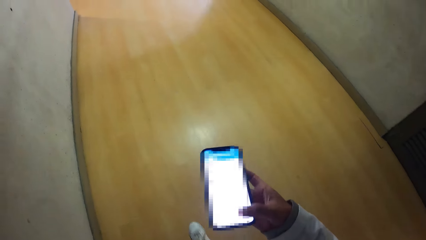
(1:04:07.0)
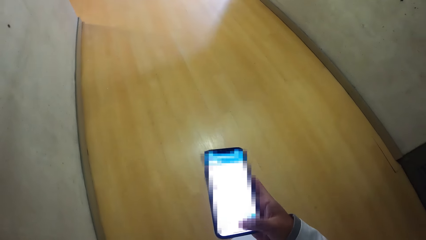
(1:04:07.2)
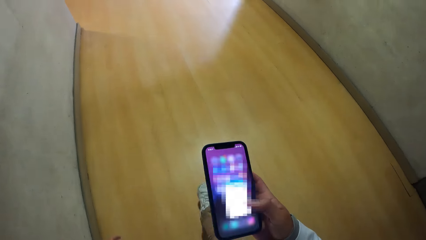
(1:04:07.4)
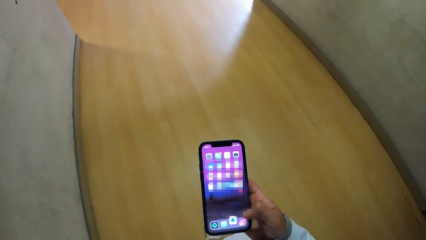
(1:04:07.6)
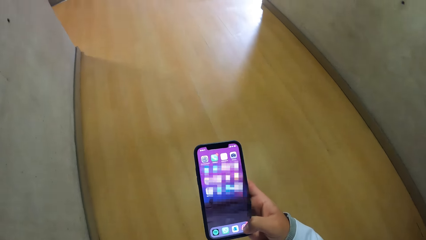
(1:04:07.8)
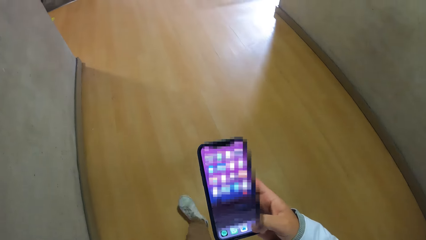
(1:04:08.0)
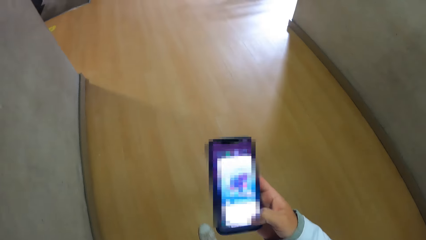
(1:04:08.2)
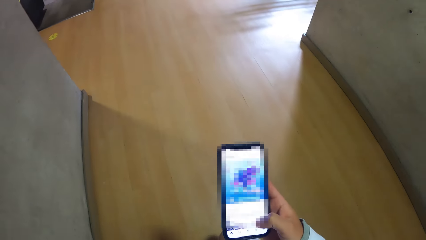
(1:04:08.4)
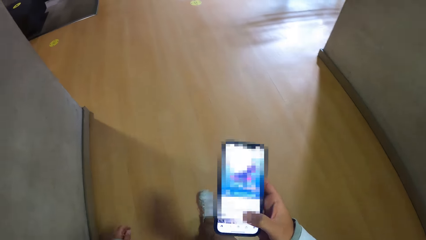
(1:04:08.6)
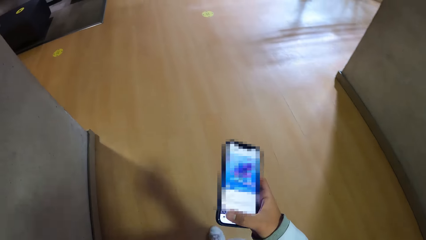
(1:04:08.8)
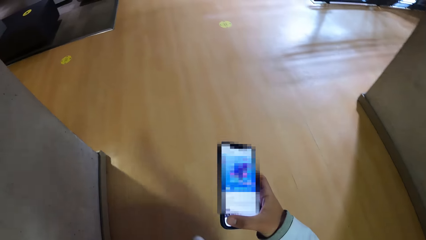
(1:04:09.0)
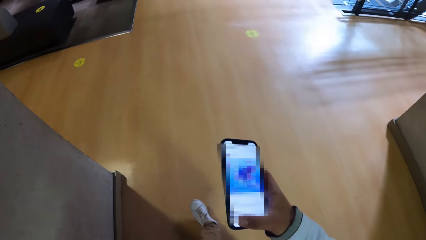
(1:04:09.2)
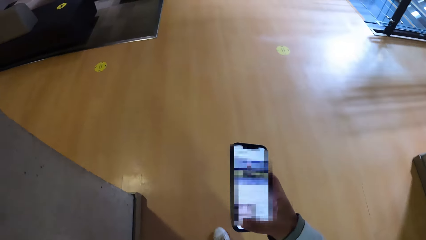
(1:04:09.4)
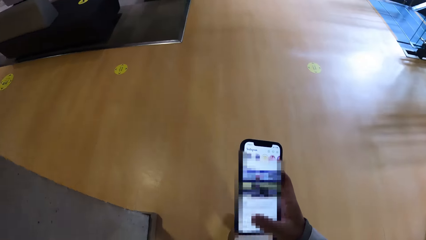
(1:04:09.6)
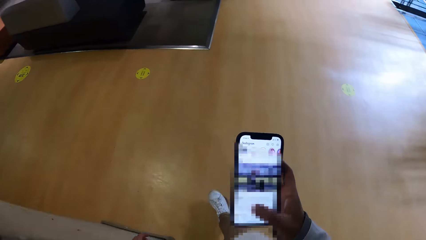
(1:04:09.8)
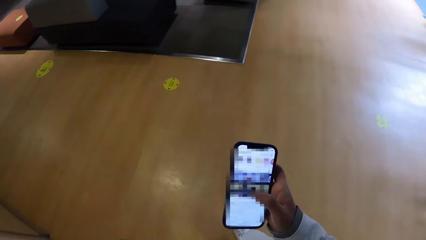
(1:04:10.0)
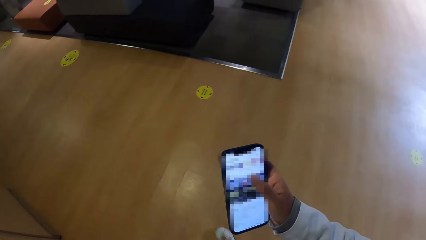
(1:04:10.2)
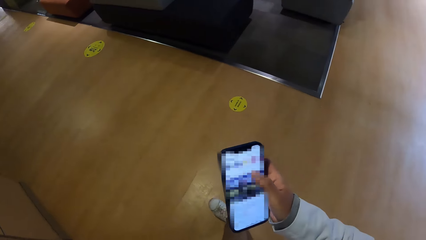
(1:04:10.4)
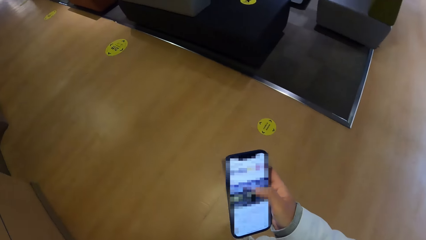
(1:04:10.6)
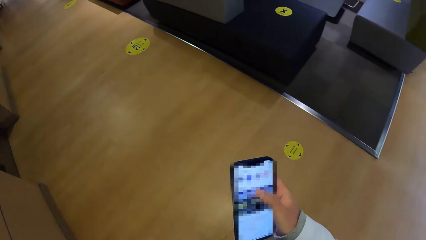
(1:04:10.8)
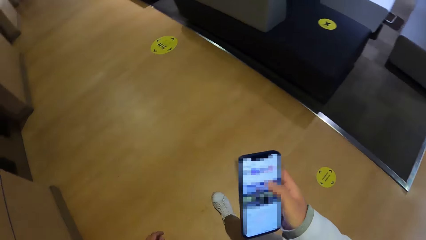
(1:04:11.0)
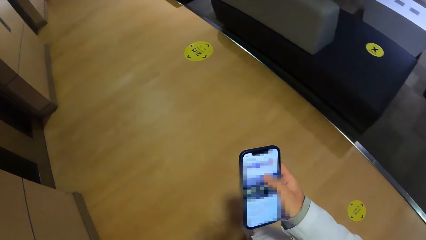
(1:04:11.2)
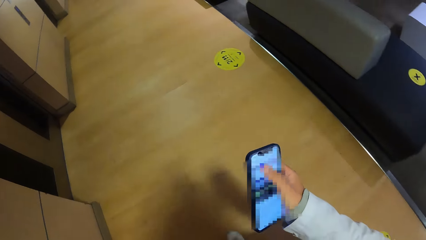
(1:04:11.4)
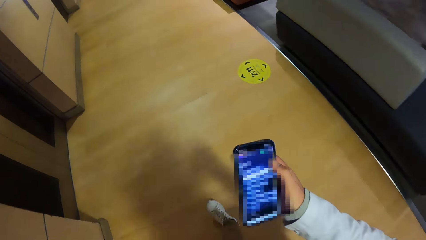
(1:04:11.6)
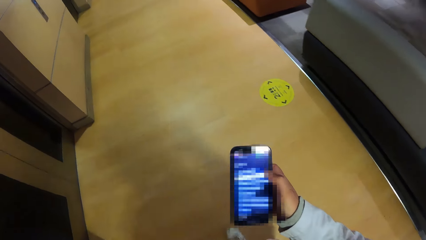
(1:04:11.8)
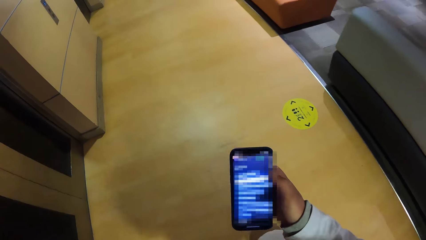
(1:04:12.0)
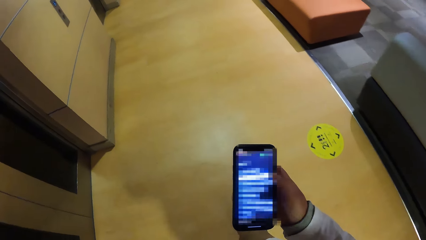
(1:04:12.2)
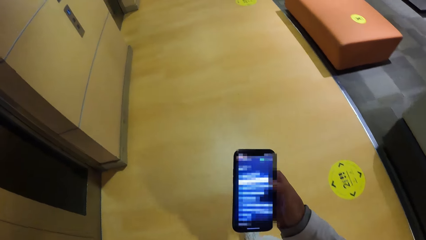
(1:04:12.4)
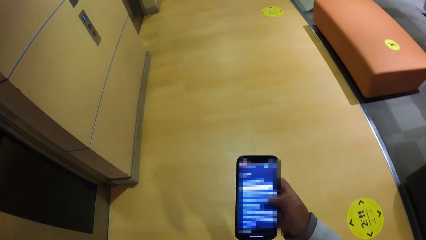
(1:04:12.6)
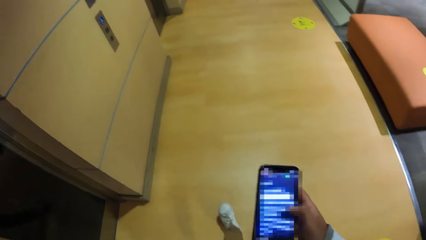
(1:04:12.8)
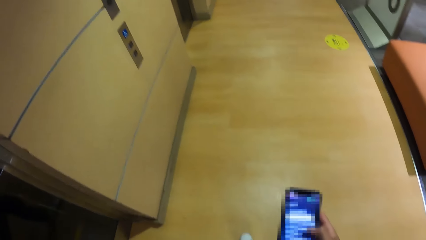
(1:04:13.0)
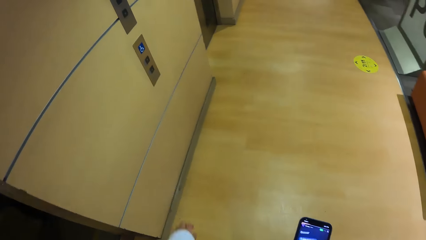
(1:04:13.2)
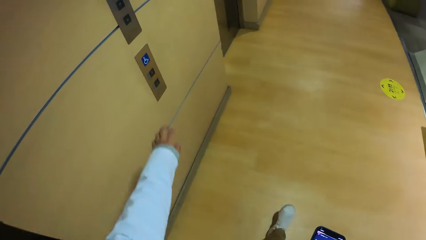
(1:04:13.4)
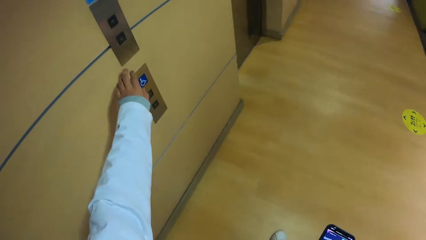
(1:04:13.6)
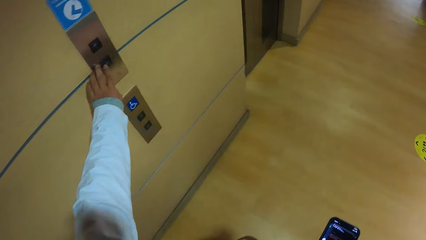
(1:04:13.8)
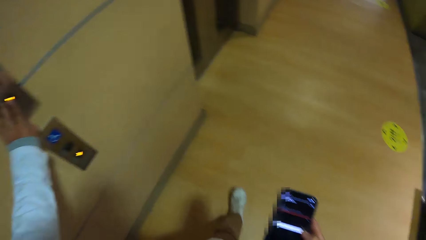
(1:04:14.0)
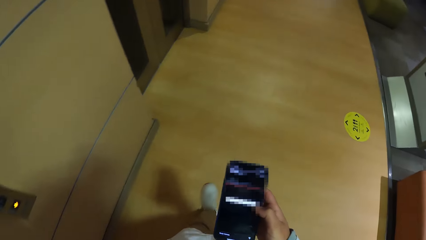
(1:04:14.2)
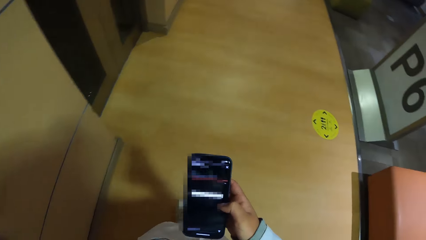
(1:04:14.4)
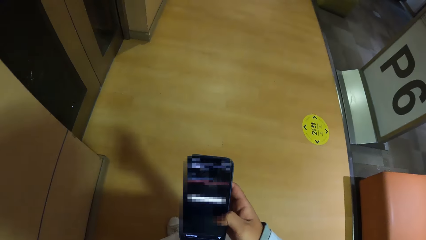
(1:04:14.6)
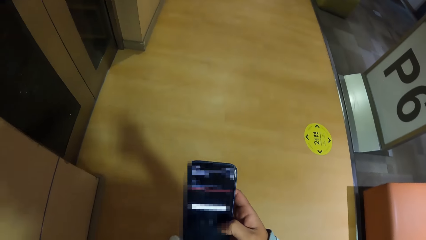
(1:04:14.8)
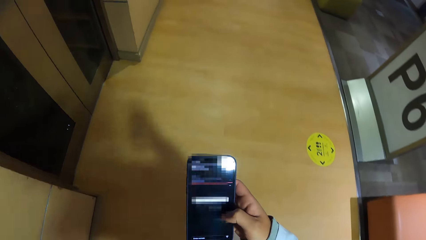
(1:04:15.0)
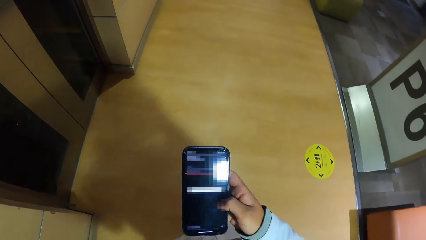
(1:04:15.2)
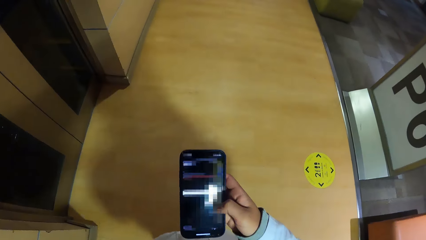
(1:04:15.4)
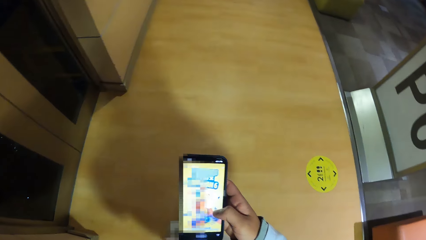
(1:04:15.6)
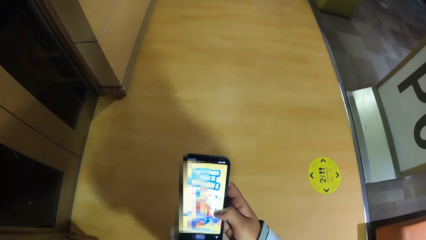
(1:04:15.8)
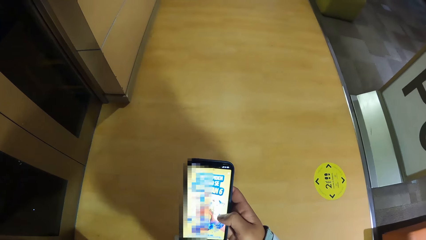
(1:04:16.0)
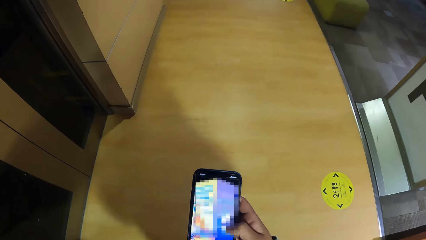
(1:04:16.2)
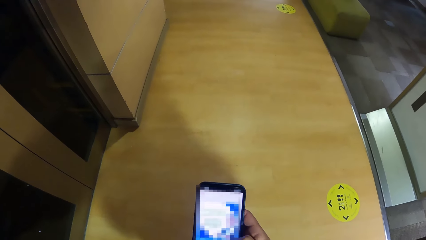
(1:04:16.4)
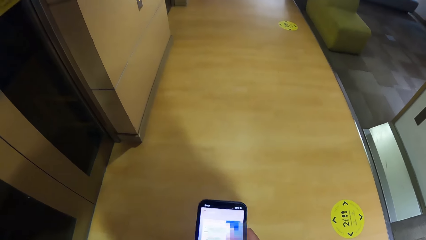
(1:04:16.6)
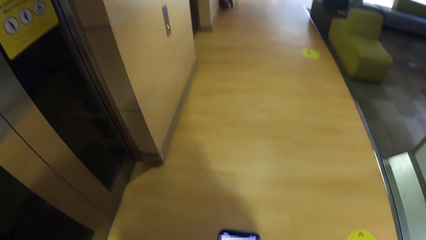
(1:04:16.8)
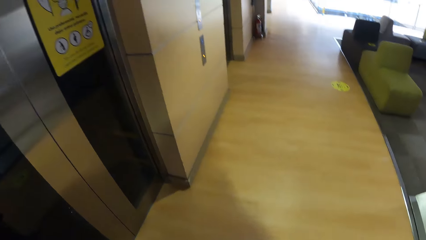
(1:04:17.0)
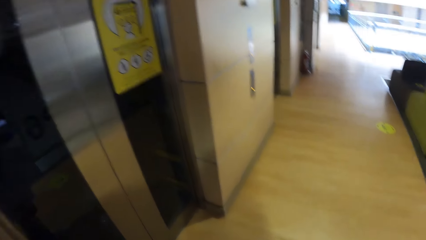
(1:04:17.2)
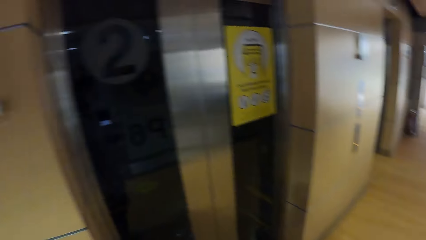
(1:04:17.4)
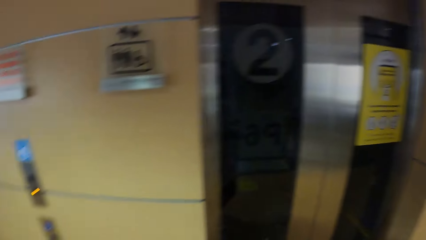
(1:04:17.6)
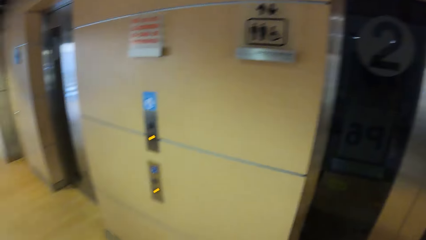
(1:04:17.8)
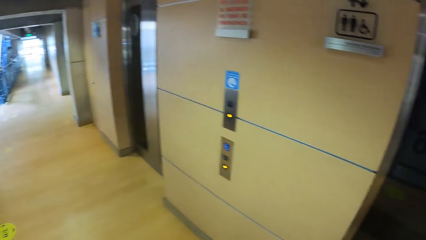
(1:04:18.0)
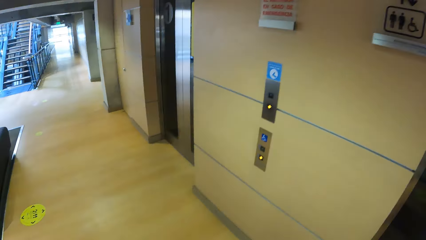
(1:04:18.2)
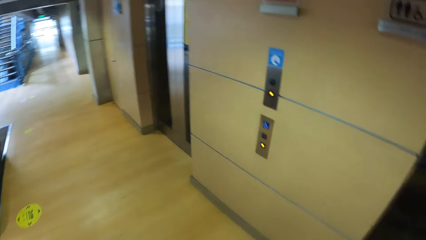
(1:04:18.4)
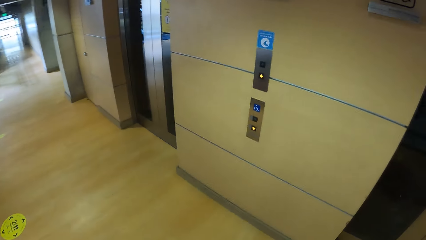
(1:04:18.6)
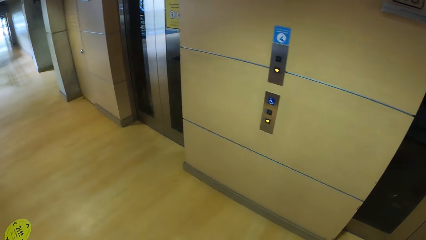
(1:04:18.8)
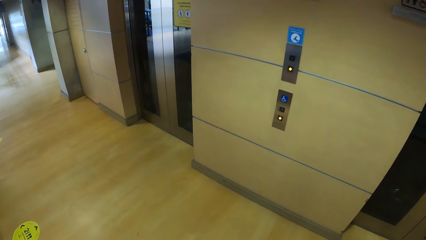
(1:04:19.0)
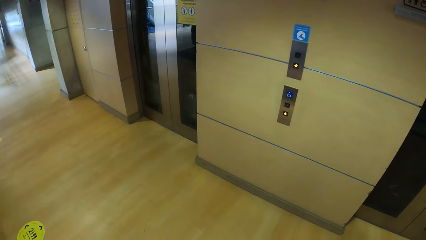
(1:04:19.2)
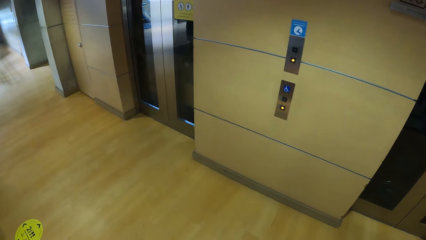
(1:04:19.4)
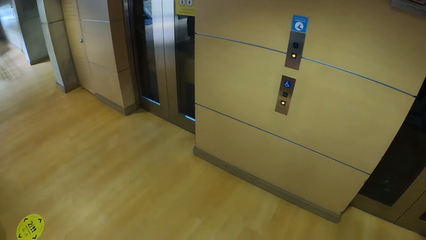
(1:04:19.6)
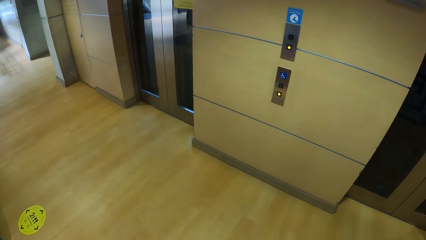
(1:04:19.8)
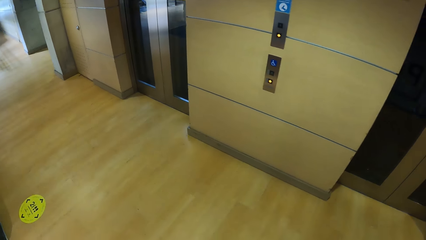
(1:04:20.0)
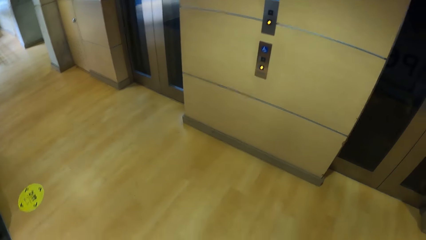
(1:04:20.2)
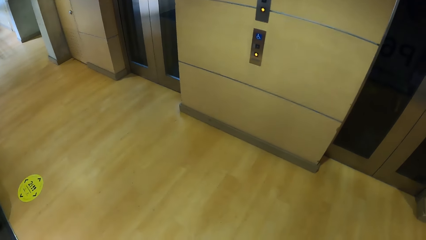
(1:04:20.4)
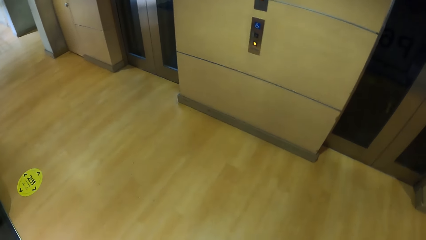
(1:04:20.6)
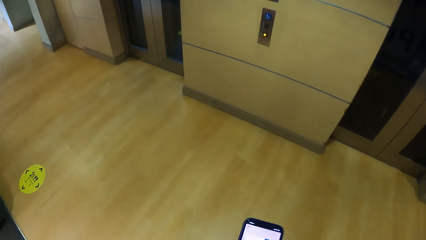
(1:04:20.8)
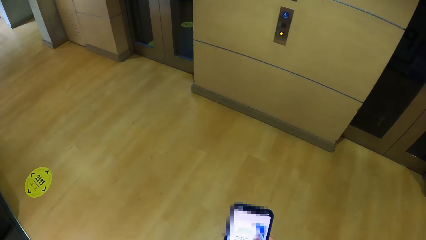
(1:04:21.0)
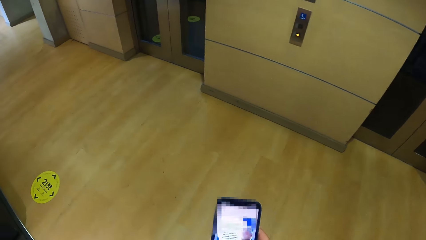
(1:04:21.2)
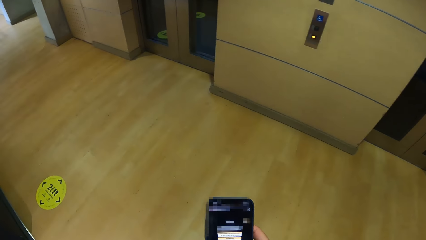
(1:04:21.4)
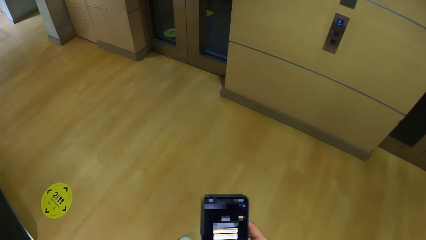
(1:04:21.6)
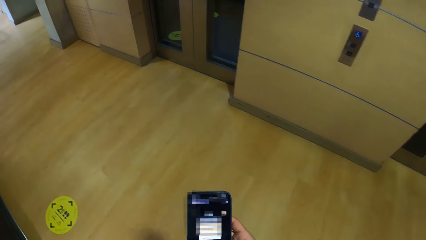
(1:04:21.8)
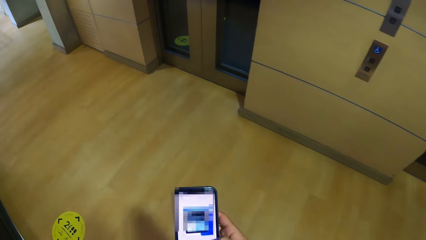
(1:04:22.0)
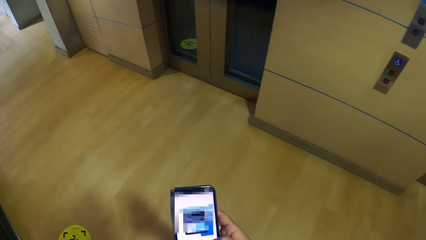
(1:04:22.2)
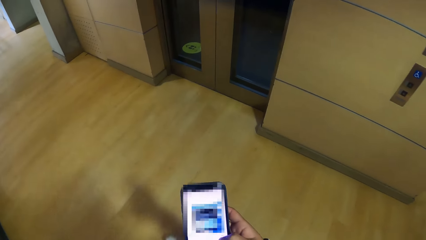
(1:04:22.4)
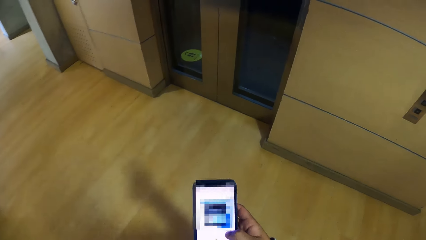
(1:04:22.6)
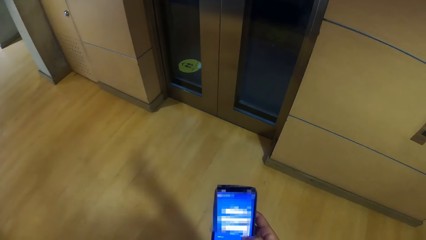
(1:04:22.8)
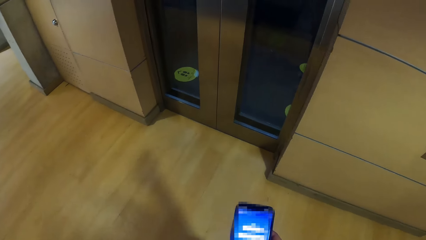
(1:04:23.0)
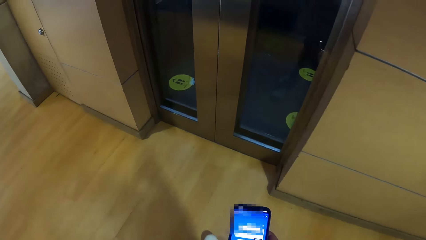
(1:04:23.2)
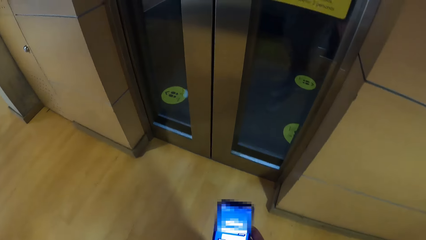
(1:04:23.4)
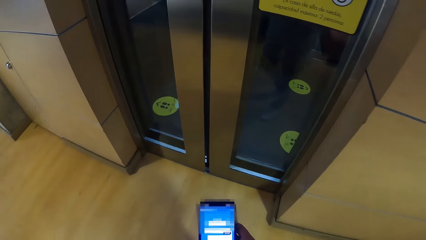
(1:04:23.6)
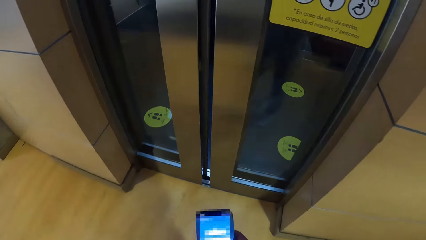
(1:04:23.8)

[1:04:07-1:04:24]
The camera wearer pushes an elevator button with his left hand. He scrolls the phone on the hand.
